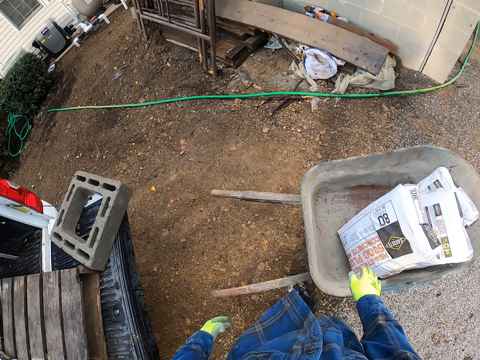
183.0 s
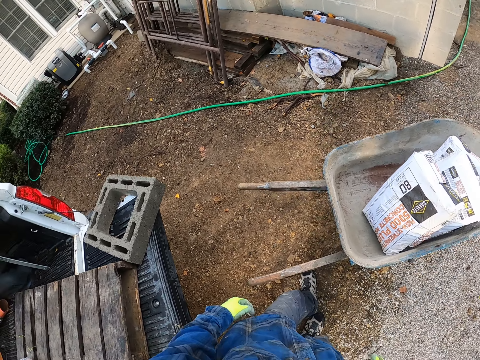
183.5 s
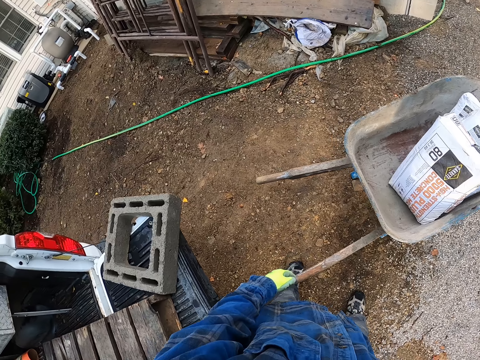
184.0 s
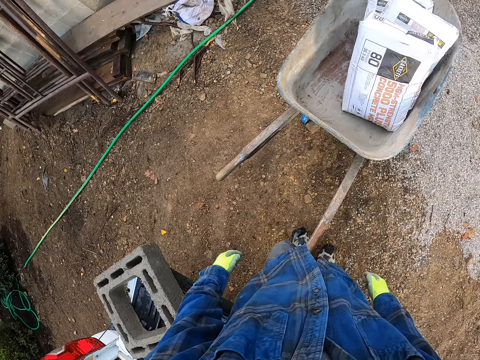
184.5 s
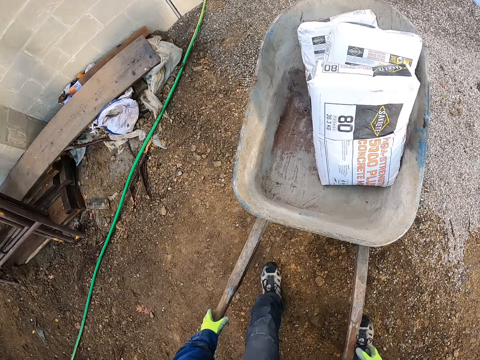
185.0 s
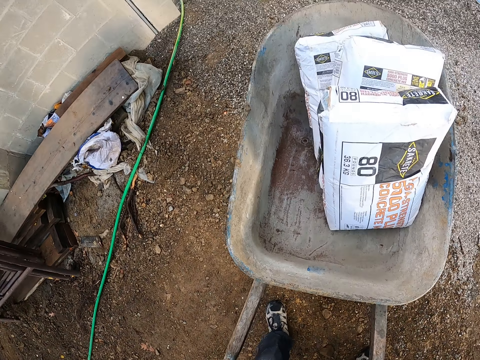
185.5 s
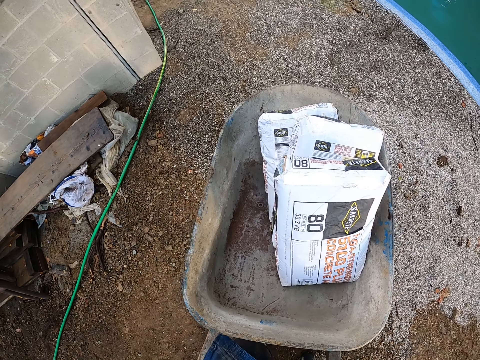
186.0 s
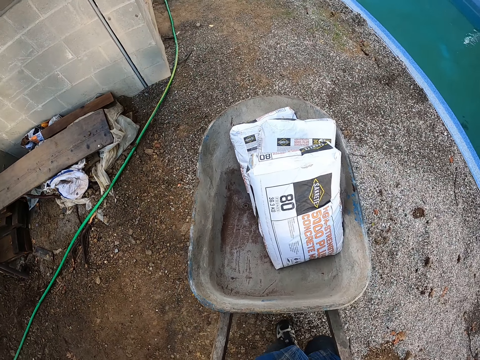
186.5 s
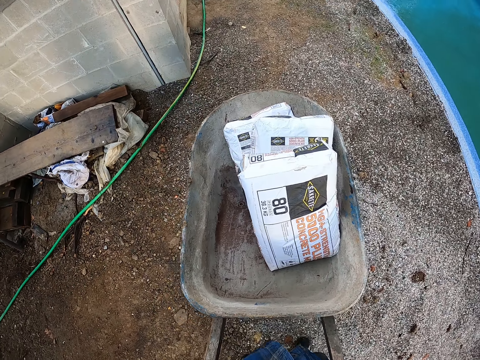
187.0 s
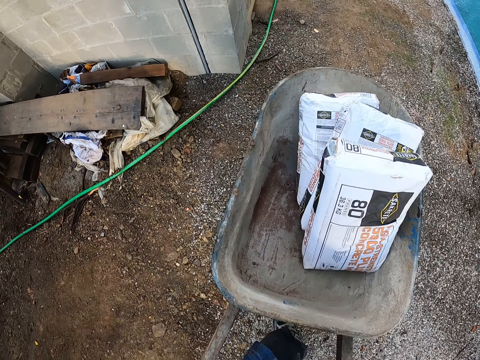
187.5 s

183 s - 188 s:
The camera wearer wheels the wheelbarrow around the construction site with his hands.

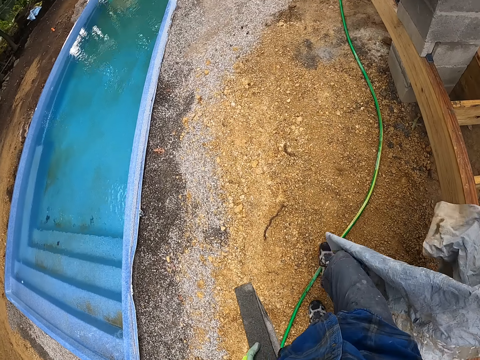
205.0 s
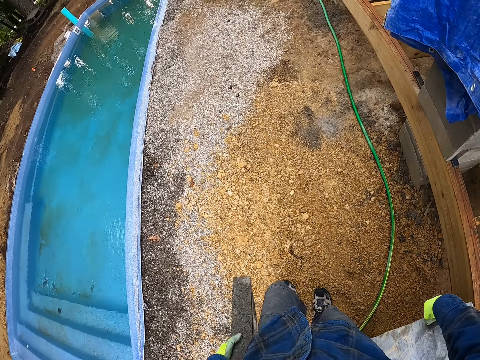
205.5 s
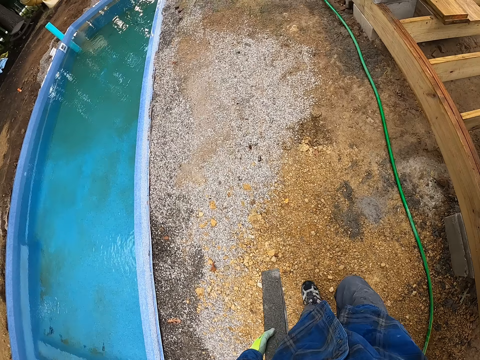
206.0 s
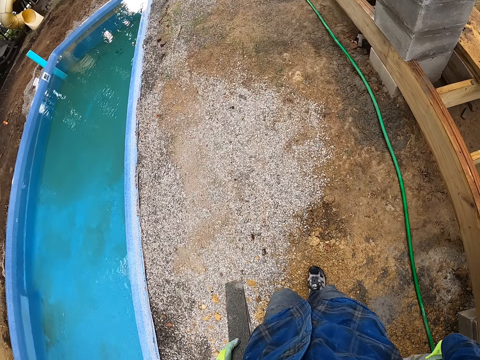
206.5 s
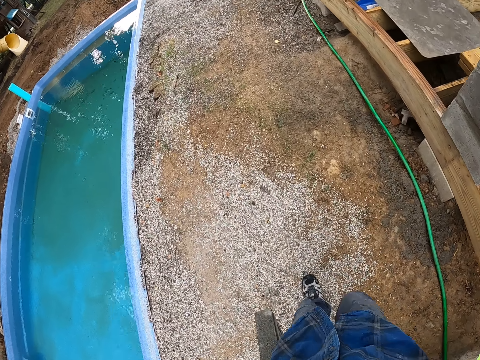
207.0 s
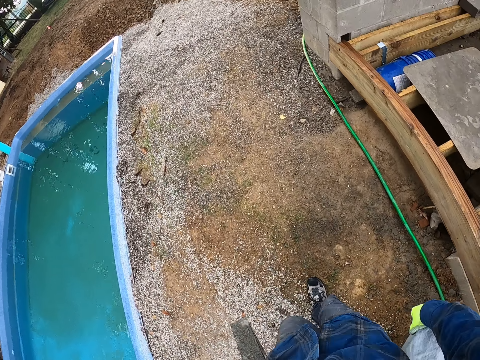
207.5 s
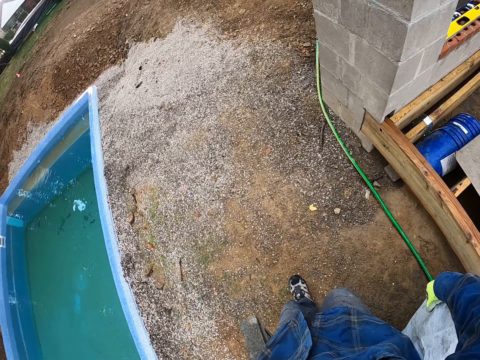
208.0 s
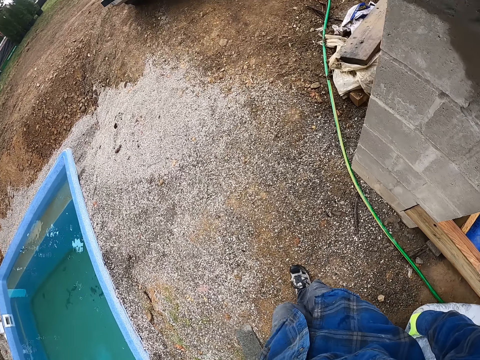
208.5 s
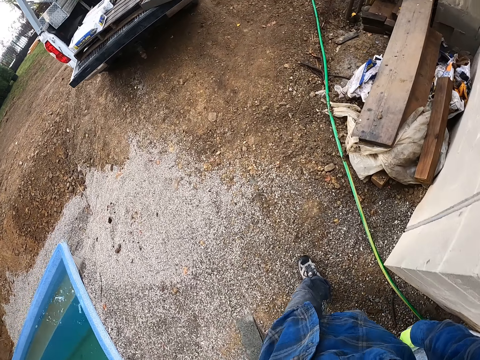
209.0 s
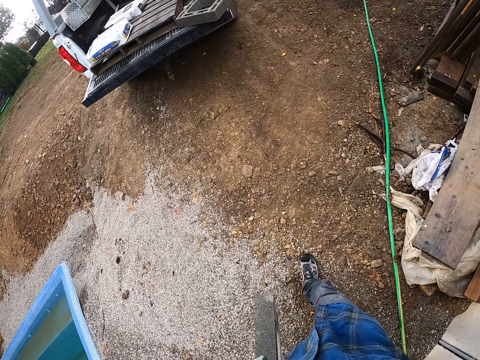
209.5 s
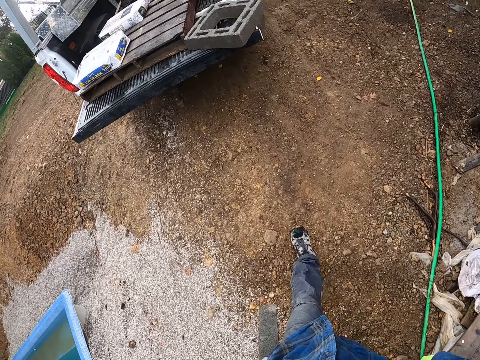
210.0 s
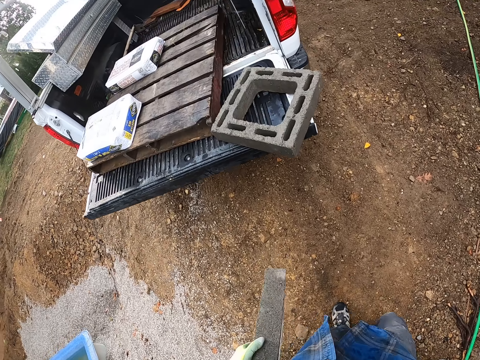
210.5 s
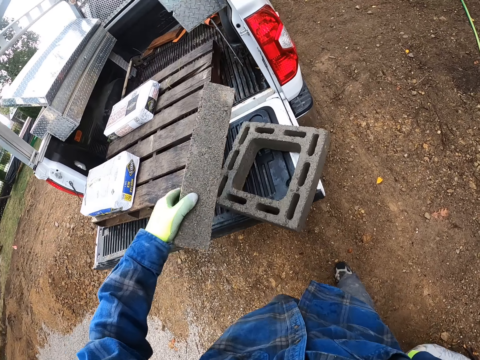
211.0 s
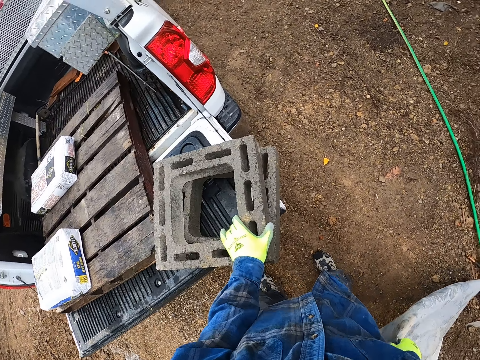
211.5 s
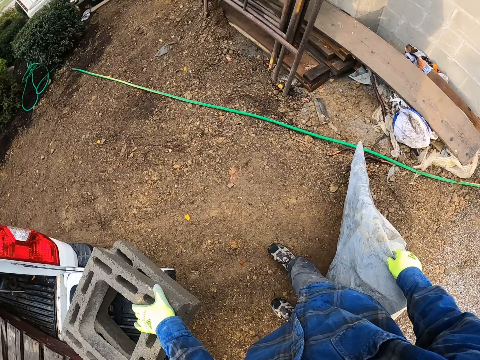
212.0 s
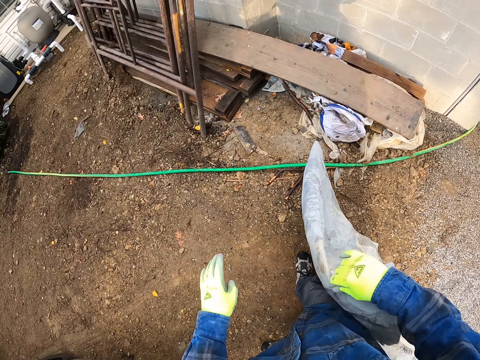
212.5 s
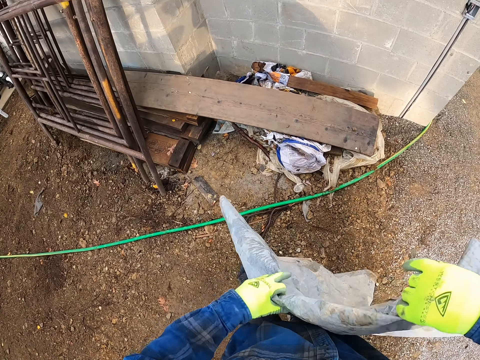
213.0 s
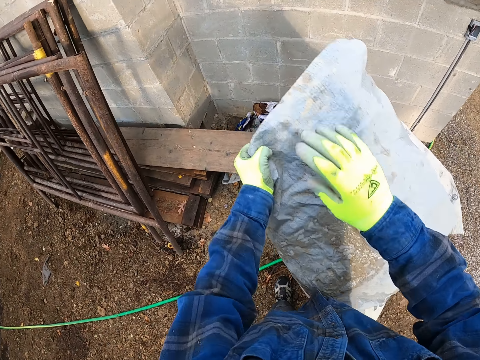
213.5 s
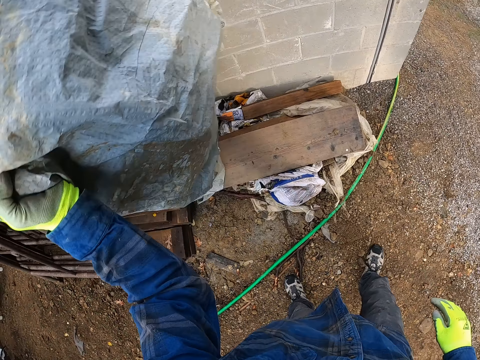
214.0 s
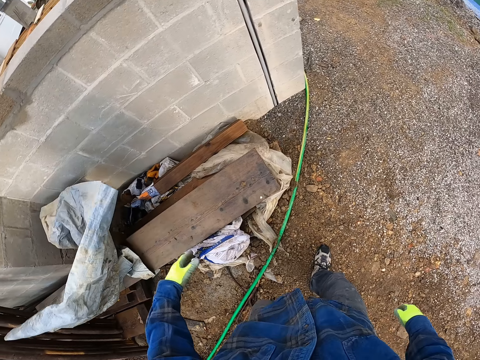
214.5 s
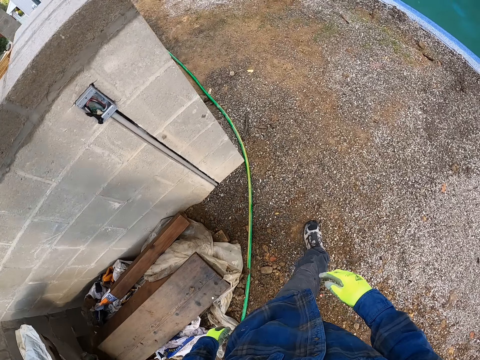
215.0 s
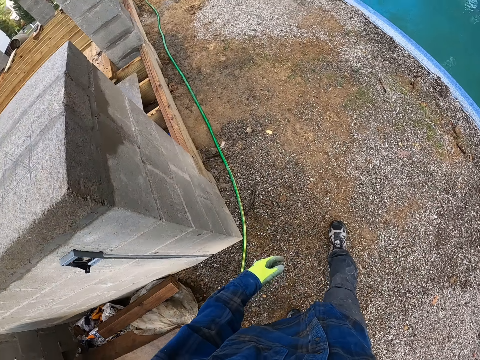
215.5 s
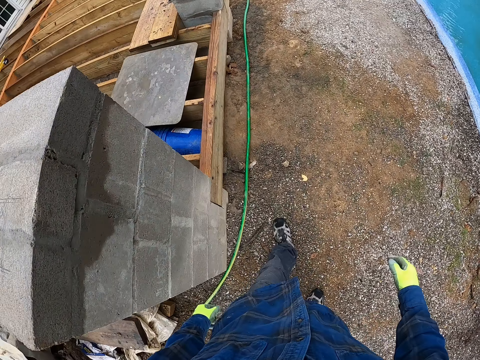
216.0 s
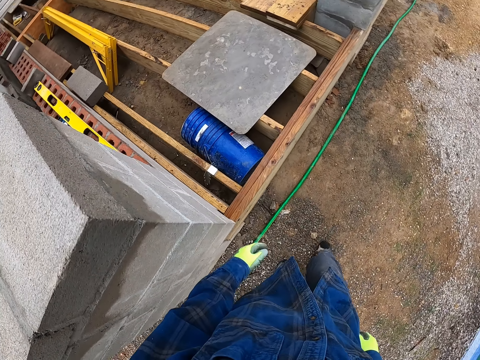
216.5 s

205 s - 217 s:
The camera wearer moves to the side of the building. He places the block in his left hand on another block on the pick up truck. He adjusts the blue sack with his hands. He throws the paper on the ground. He places the blue sack on a bench. He walks around the construction site to the side of the building.

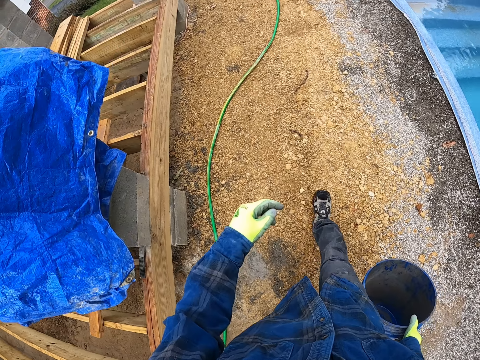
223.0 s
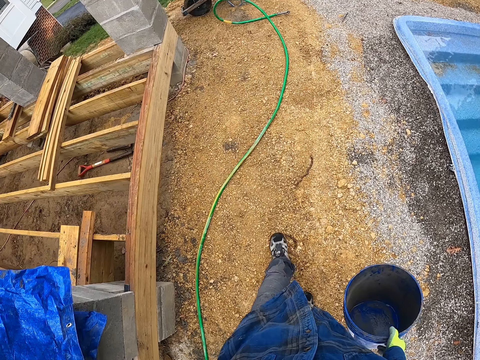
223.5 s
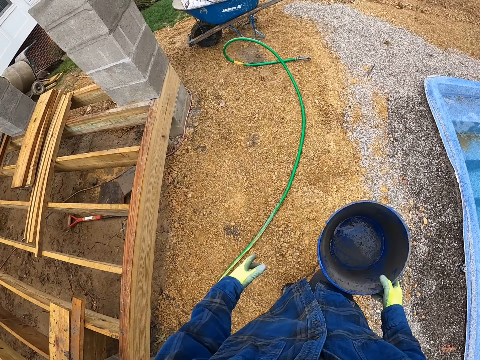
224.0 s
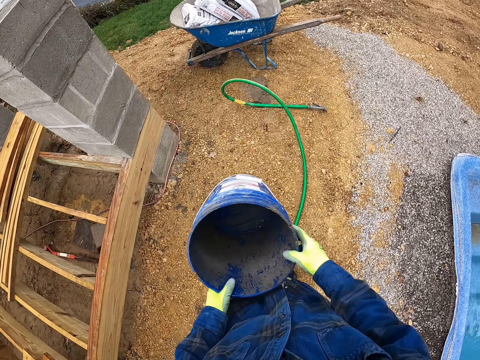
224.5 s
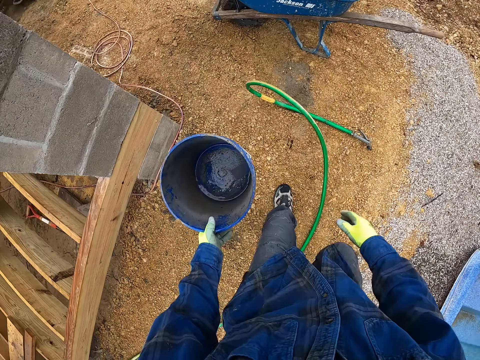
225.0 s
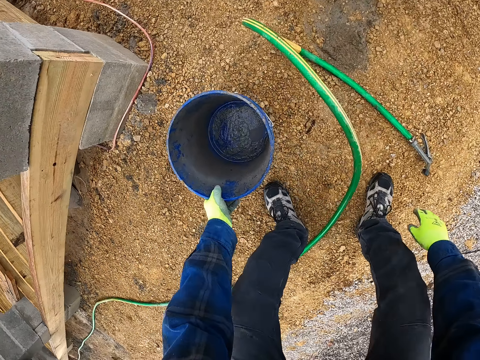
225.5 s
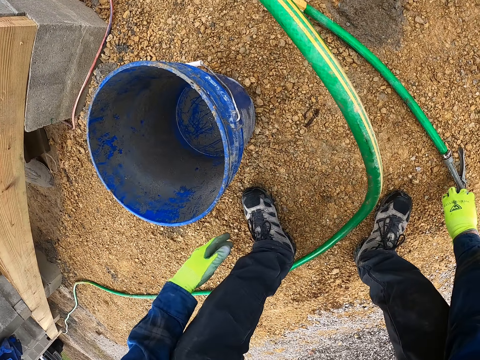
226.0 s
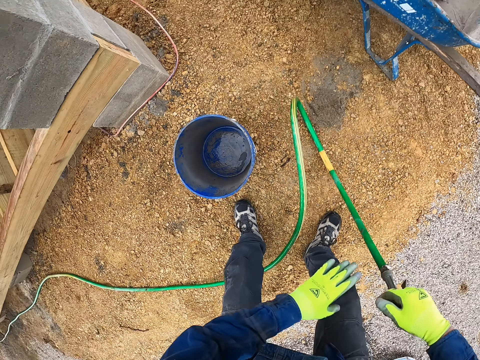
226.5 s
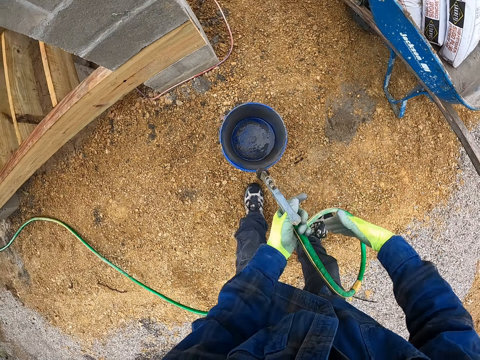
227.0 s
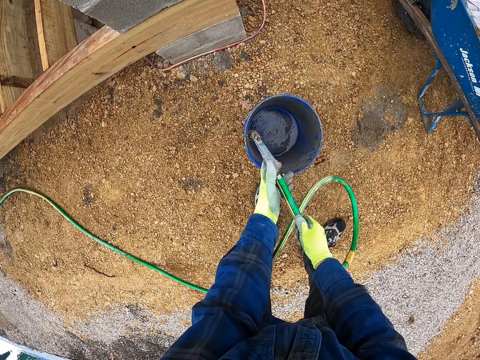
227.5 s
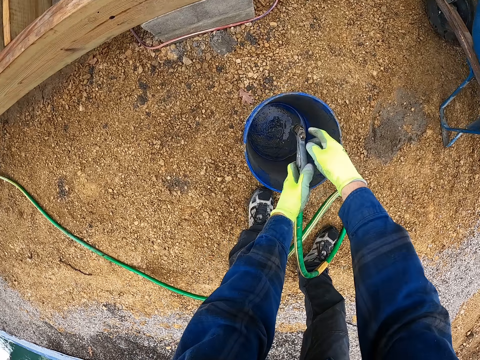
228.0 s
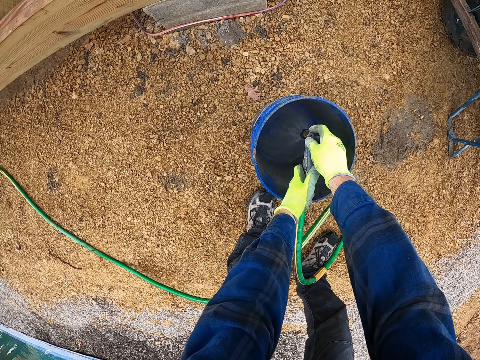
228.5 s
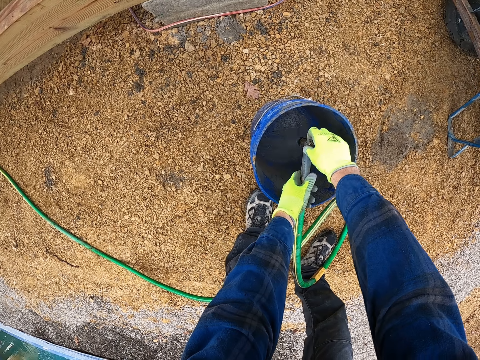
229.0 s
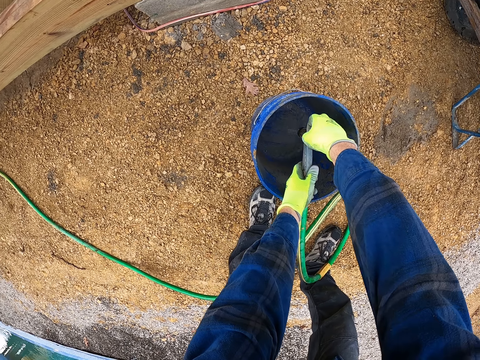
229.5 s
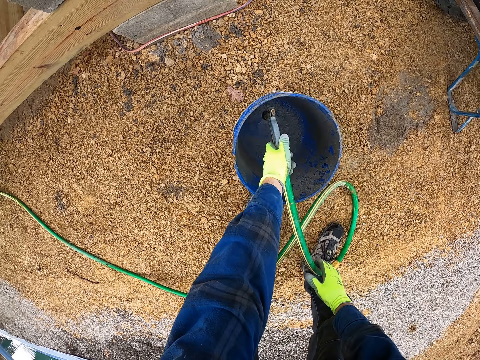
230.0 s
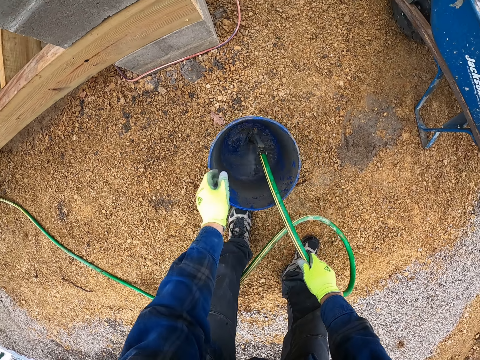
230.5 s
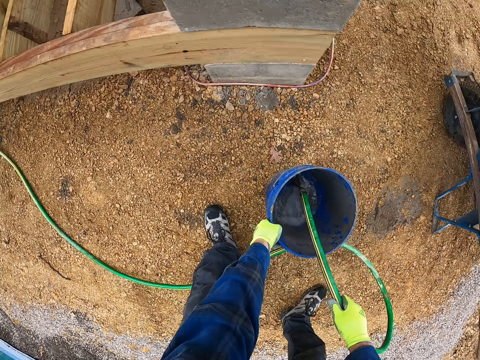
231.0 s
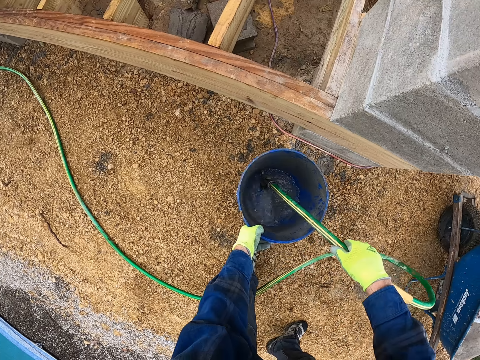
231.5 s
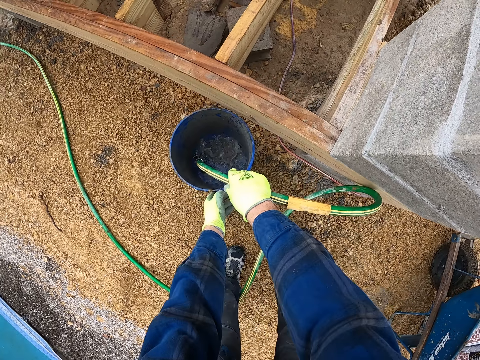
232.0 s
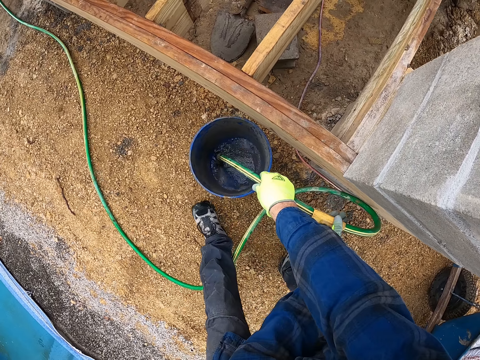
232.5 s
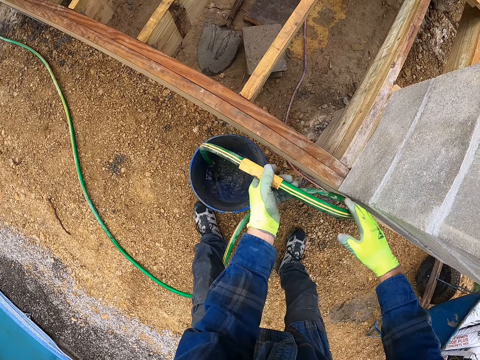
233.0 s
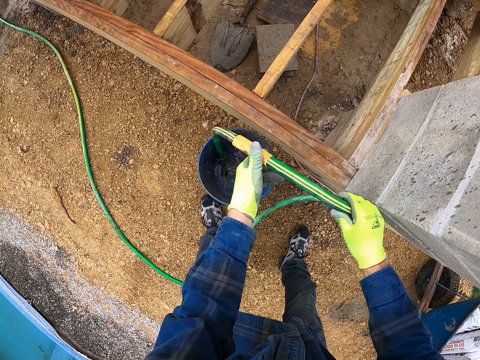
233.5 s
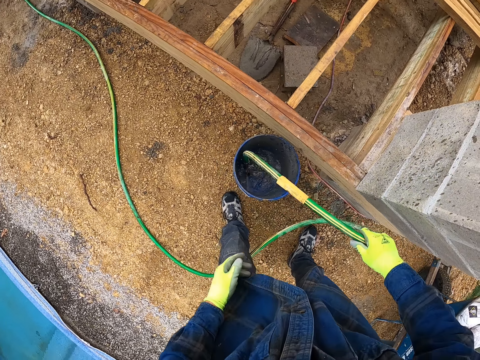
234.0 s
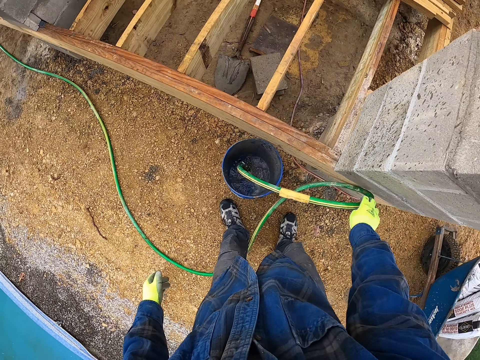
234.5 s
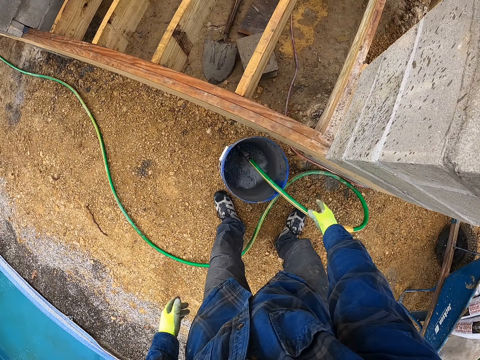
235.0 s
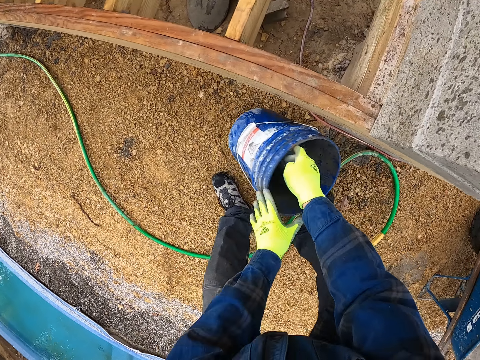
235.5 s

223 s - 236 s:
The camera wearer moves the bucket from his right hand to his left hand. He places the bucket on the floor. He picks up the hose or water pipe on the floor. He moves the hose in his hands. He turns on the tap of the hose with his right hand. He puts the hose in the bucket. He puts water in the bucket with the water pipe. He moves the bucket with his left hand. He adjusts the hose in the bucket. He adjusts the hose in the bucket again.
